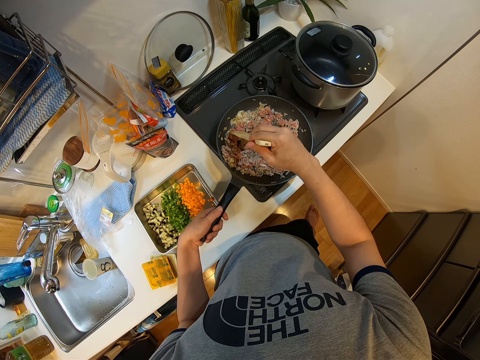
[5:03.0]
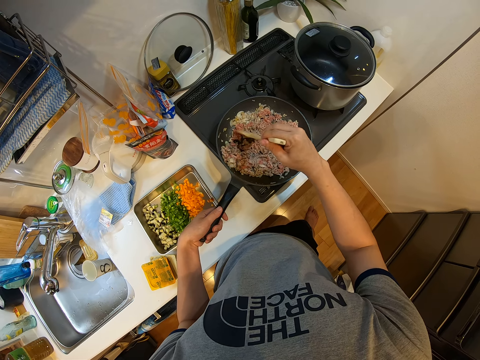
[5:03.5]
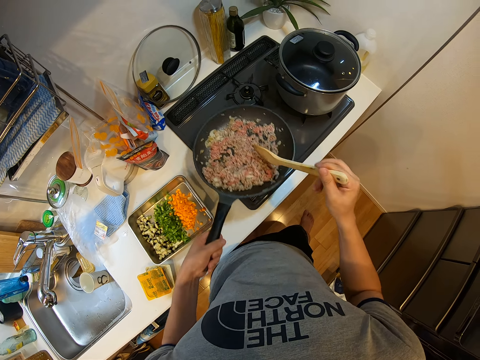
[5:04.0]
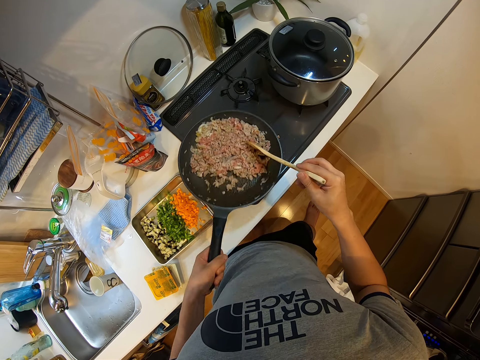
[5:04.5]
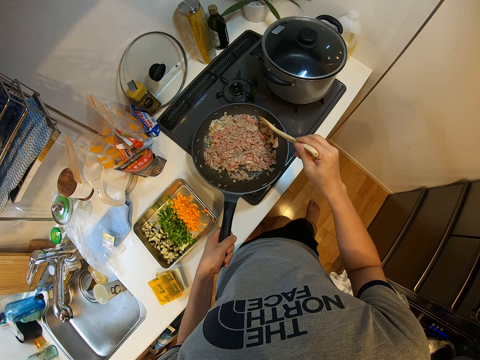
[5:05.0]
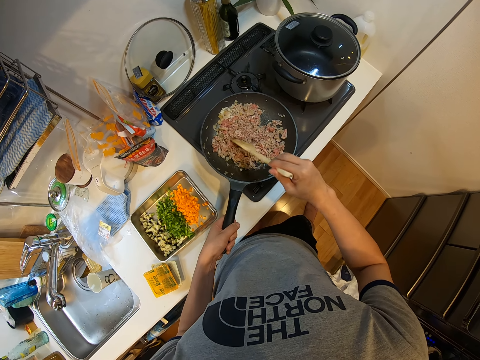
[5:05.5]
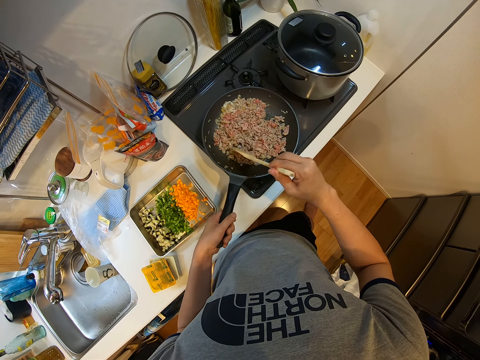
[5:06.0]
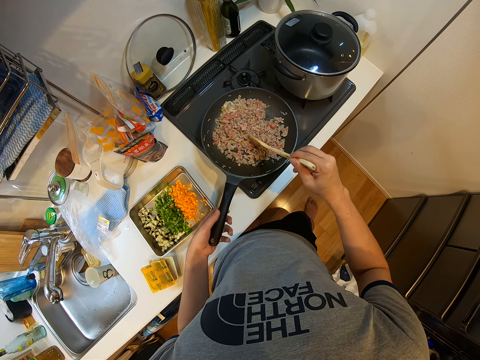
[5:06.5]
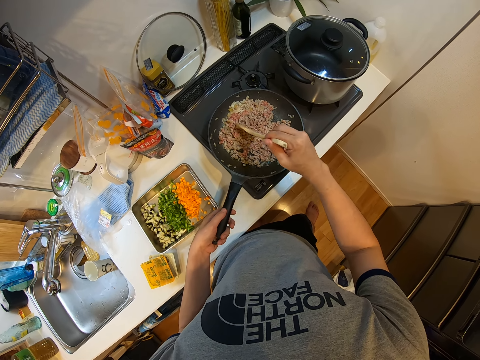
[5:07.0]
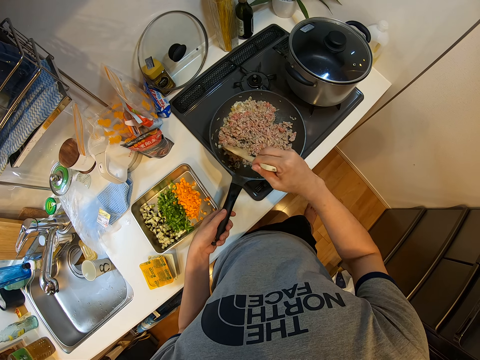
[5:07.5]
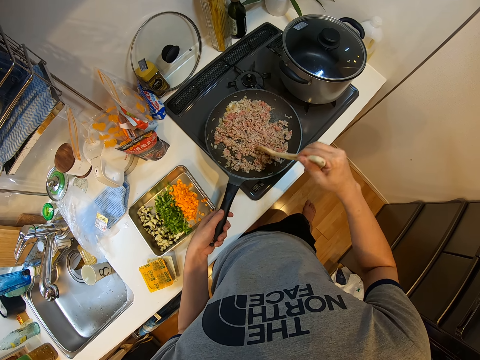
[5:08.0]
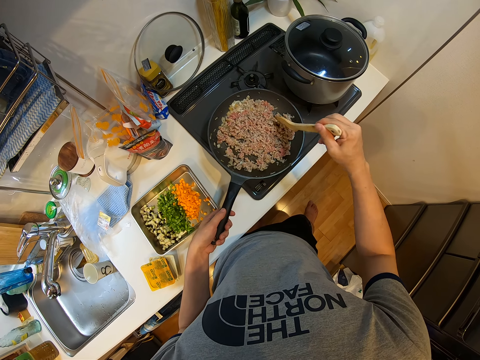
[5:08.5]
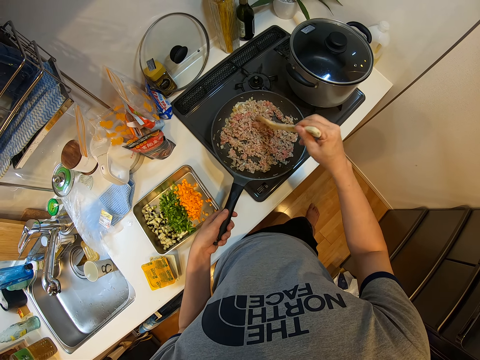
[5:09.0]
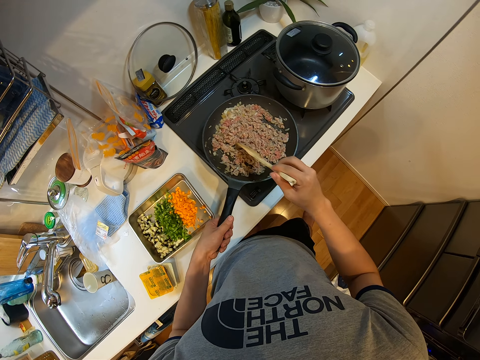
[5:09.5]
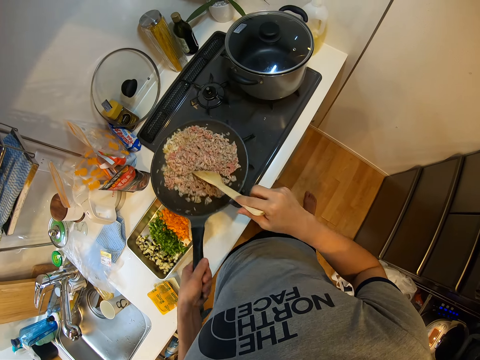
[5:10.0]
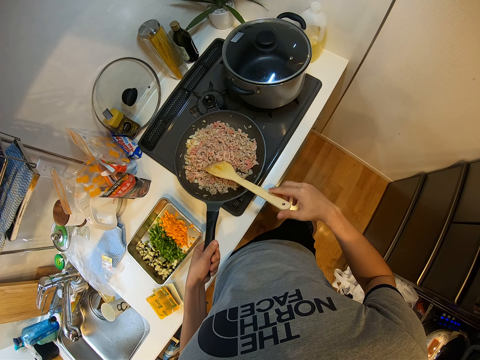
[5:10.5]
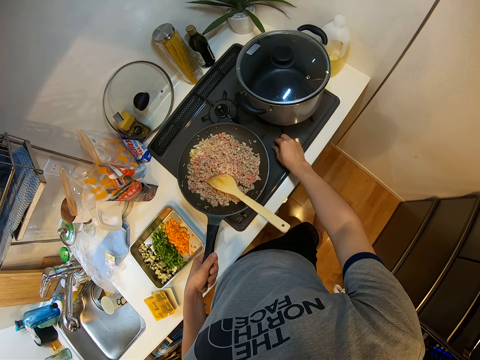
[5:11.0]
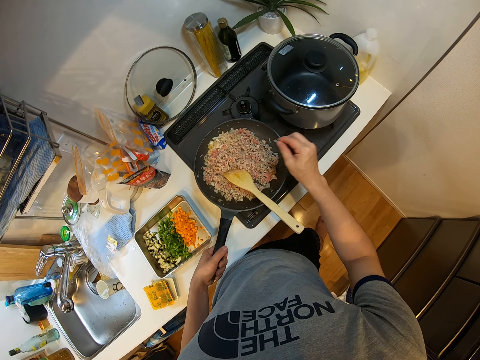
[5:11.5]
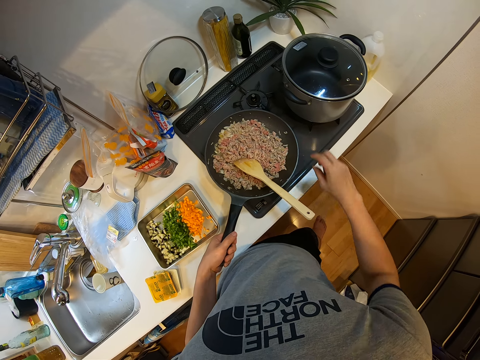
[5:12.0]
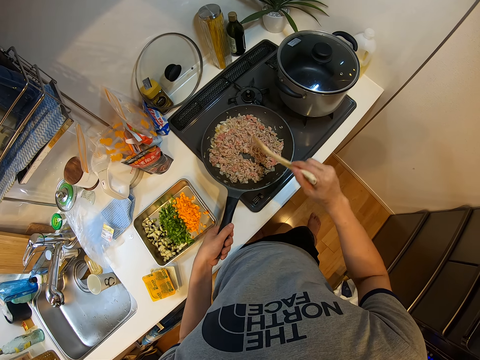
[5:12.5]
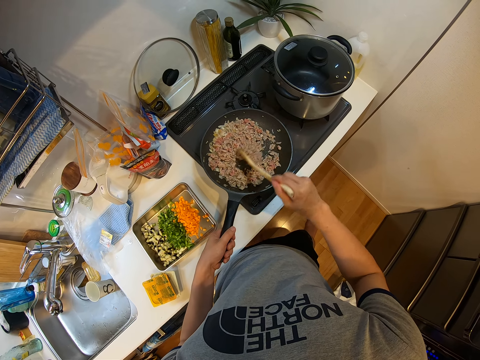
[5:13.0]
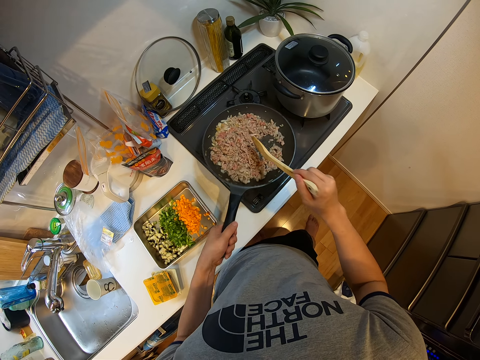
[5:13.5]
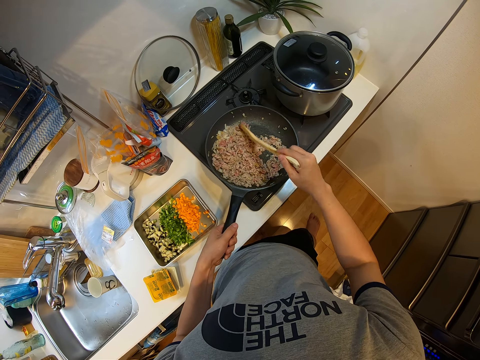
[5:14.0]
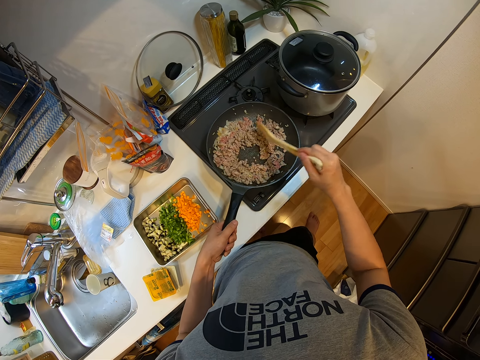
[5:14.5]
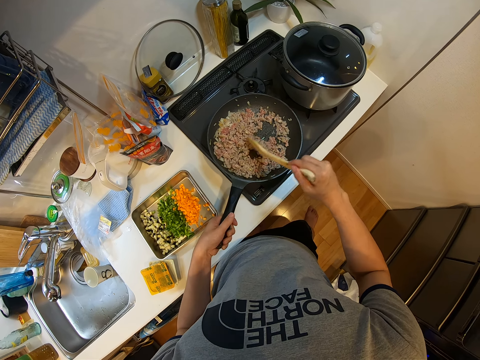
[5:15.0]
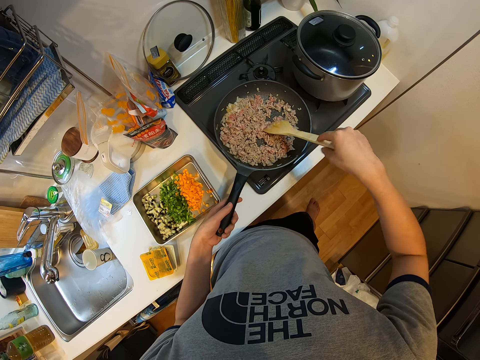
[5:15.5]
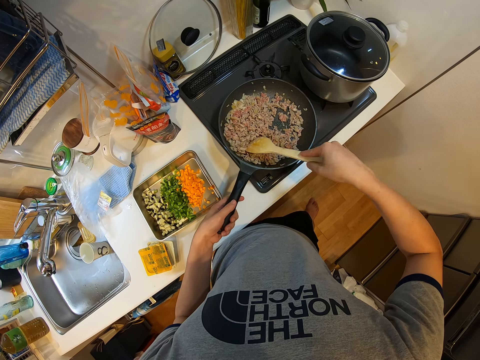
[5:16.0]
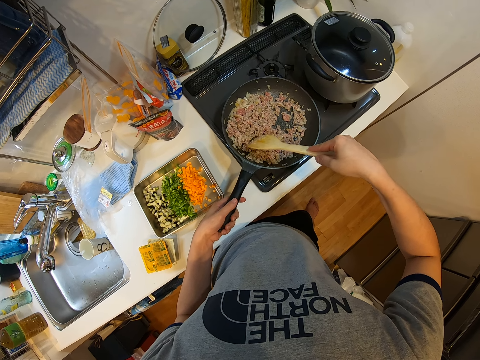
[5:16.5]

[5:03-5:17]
The camera wearer shakes the frying pan with his left hand. He continues mixing the food sauce with the wooden ladle. He stirs the meat. He shakes the frying pan with his left hand. He picks up food crumbs on a kitchen stove. He drops the wooden ladle in the frying pan. He puts the food crumbs into the frying pan. He holds the wooden ladle in the frying pan with his right hand. He continues mixing the food sauce with the wooden ladle. He shakes the frying pan. He stirs the meat.

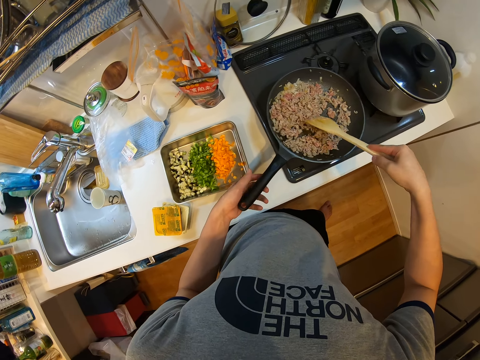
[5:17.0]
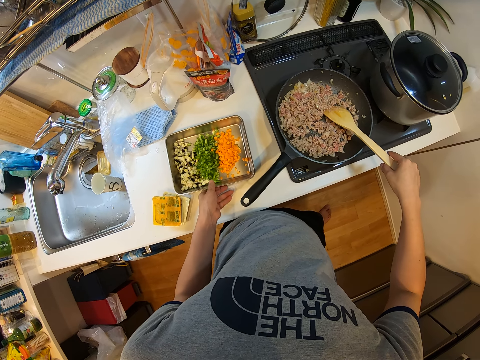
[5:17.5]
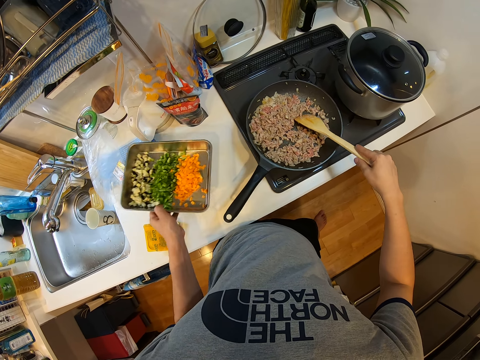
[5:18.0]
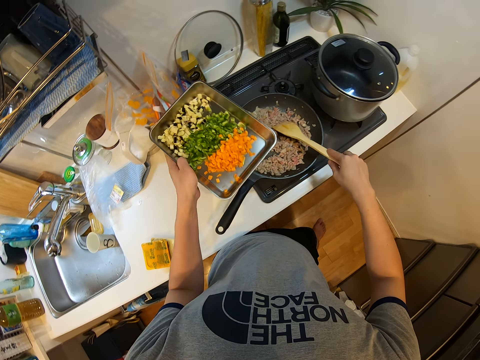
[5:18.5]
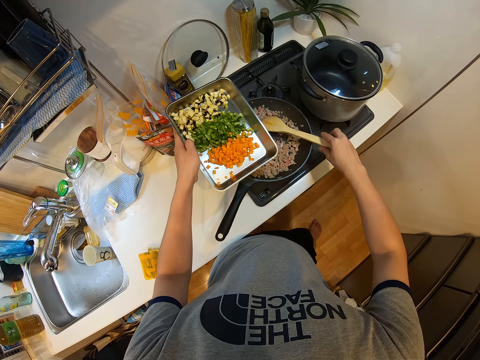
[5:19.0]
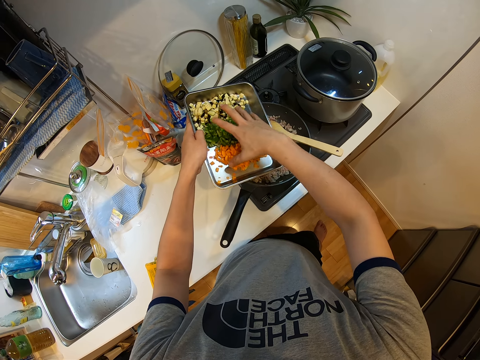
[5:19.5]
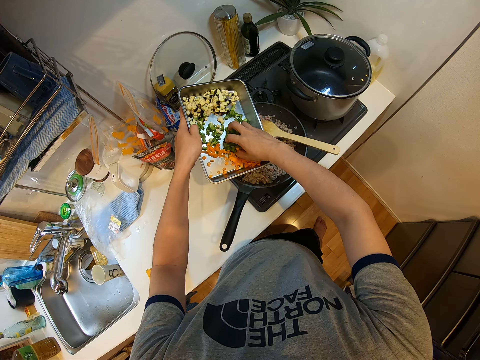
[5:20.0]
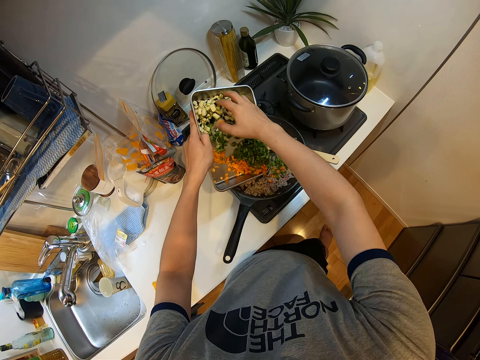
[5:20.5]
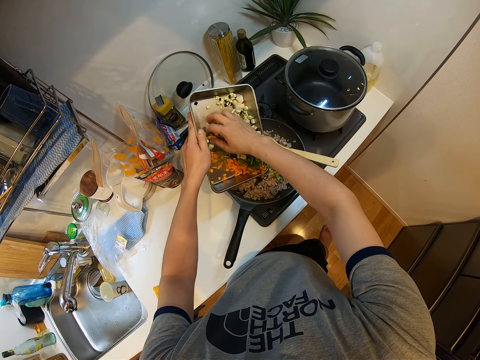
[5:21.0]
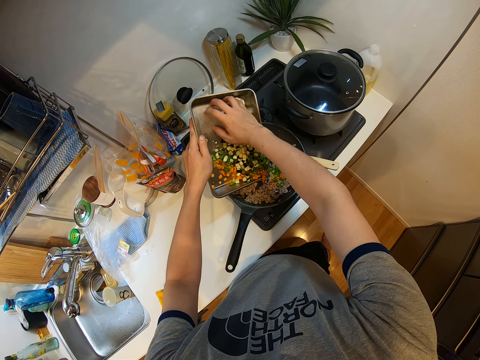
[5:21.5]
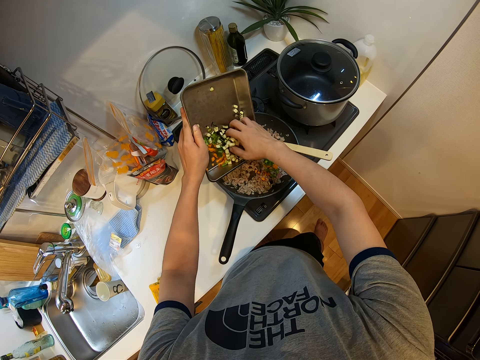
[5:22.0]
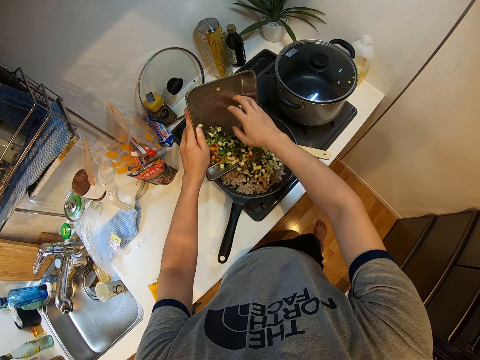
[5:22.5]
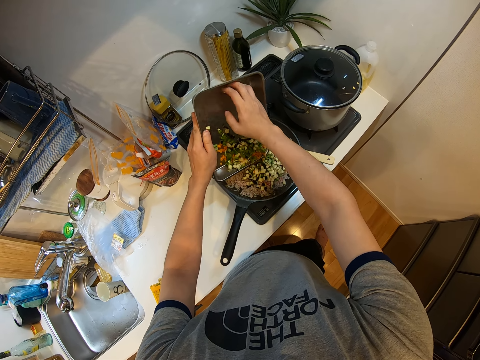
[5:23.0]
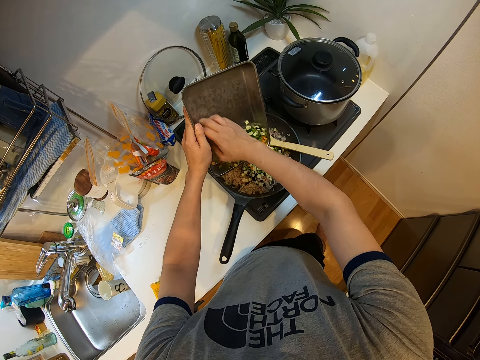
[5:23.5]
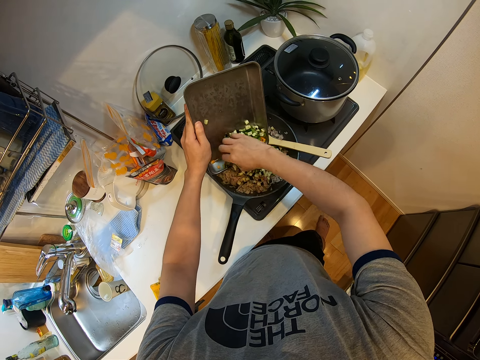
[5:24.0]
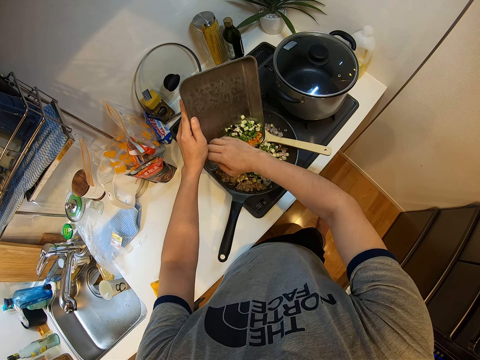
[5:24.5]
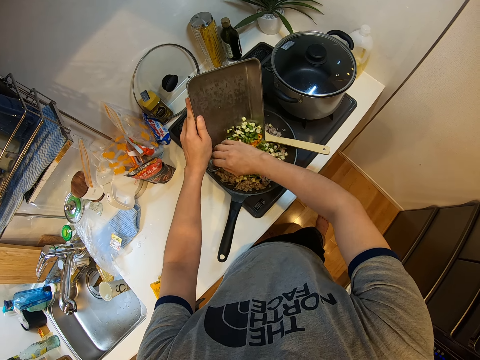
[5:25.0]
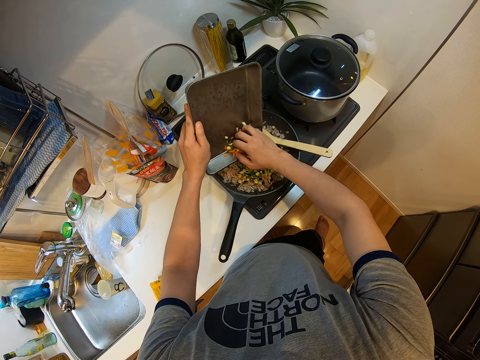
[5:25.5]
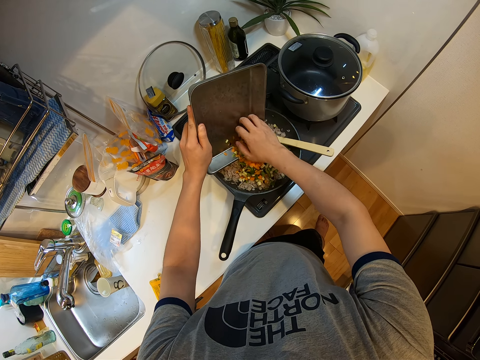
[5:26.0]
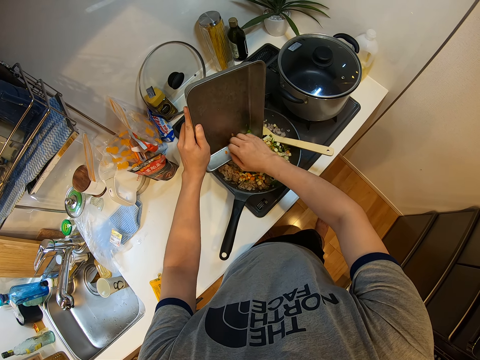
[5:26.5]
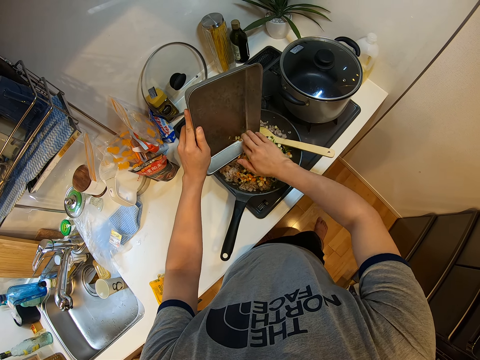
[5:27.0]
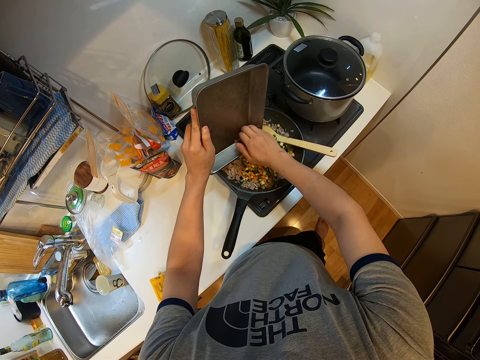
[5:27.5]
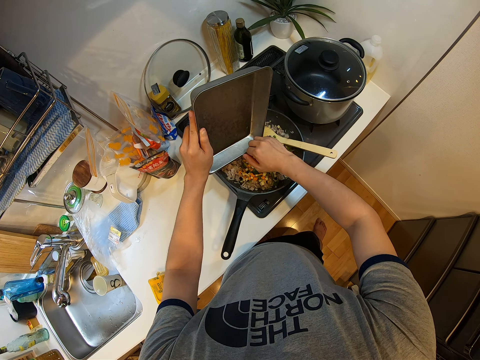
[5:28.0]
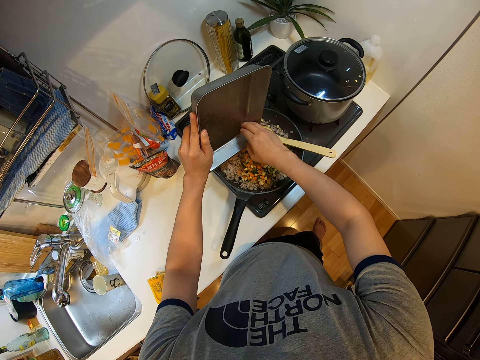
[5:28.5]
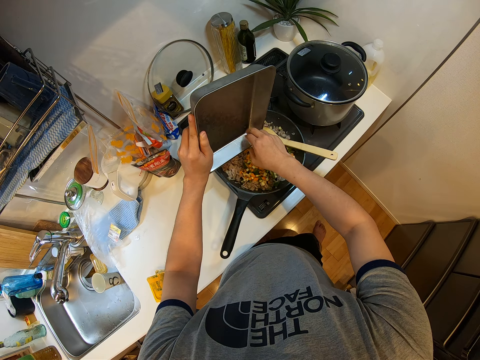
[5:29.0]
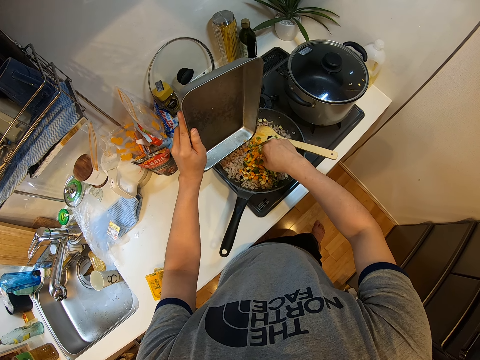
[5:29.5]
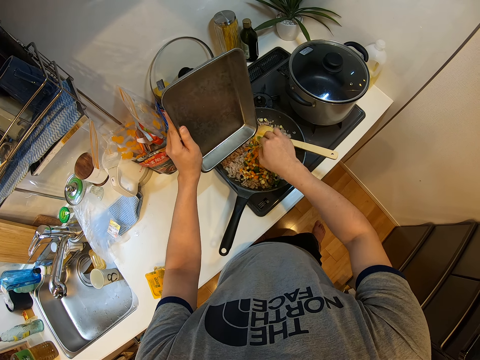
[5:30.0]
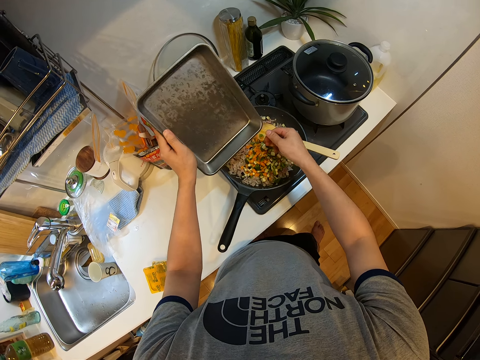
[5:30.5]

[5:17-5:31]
The camera wearer picks up a plate of veggies on the kitchen table with his left hand. He pours the veggies from the plate into the frying pan. He drops the wooden ladle in the frying pan.
